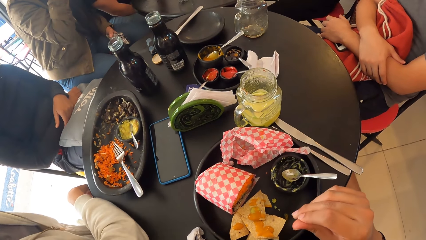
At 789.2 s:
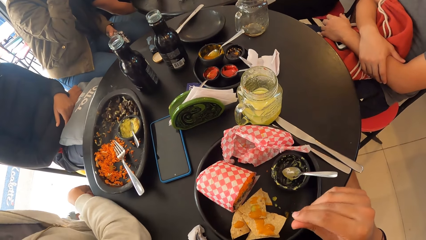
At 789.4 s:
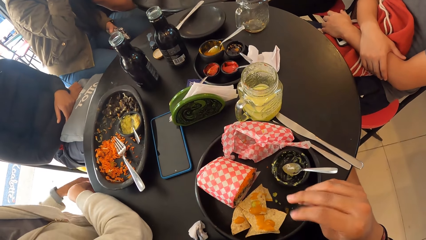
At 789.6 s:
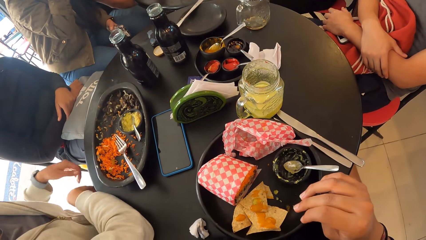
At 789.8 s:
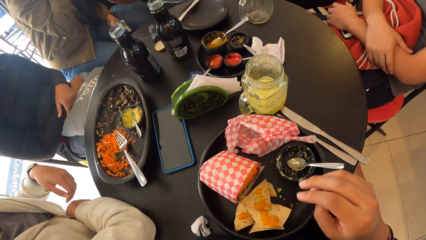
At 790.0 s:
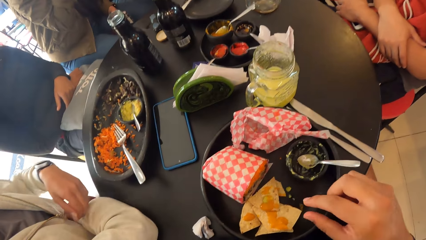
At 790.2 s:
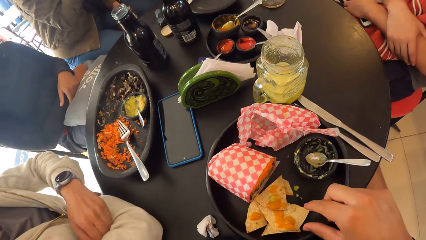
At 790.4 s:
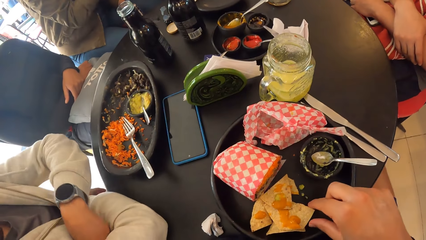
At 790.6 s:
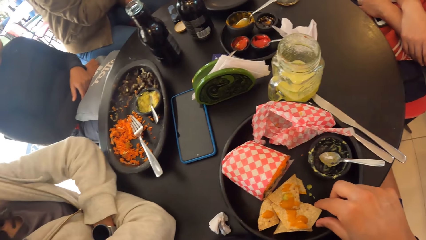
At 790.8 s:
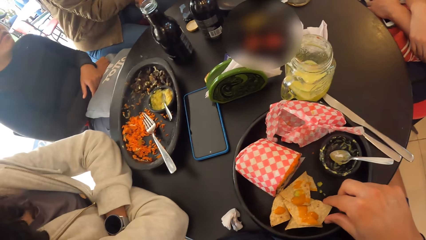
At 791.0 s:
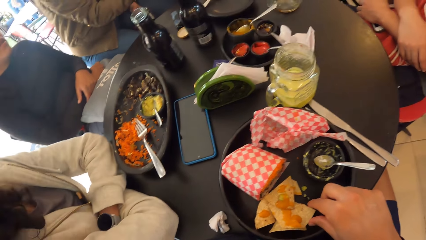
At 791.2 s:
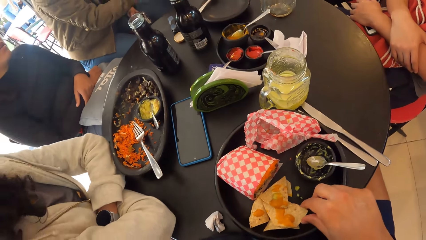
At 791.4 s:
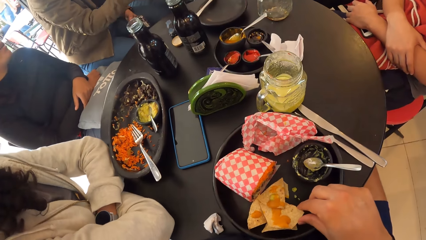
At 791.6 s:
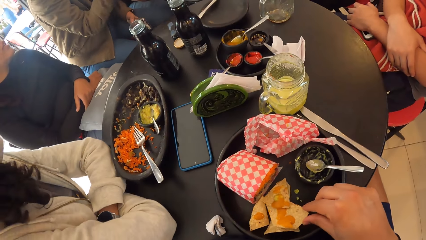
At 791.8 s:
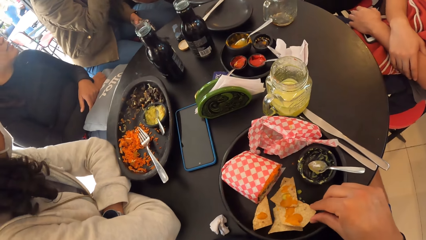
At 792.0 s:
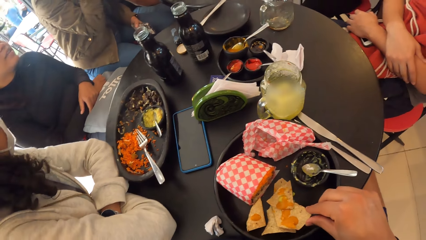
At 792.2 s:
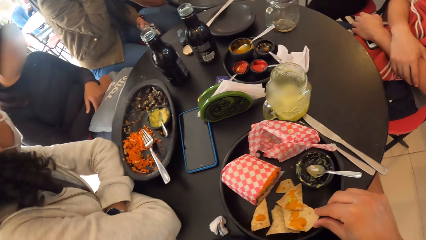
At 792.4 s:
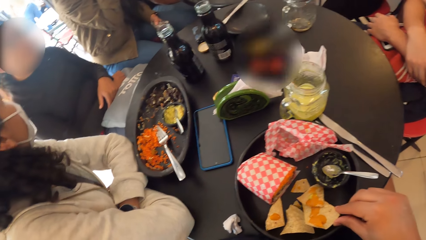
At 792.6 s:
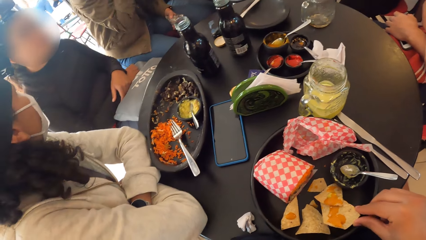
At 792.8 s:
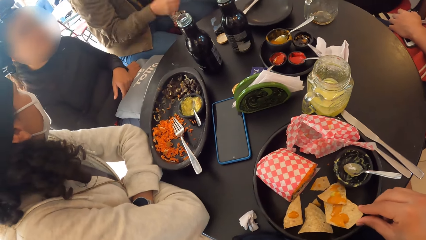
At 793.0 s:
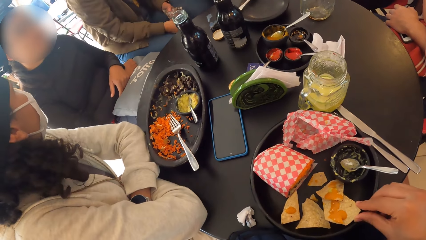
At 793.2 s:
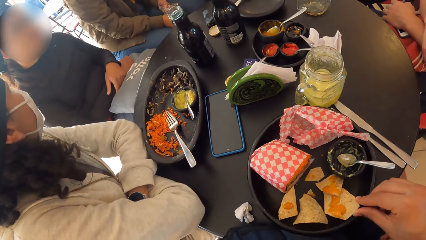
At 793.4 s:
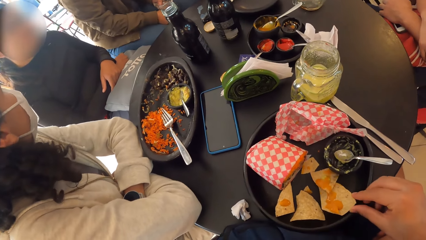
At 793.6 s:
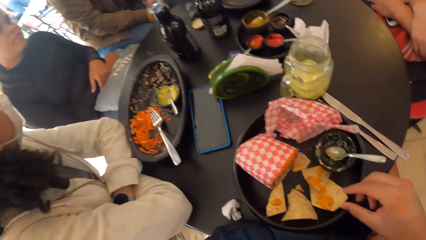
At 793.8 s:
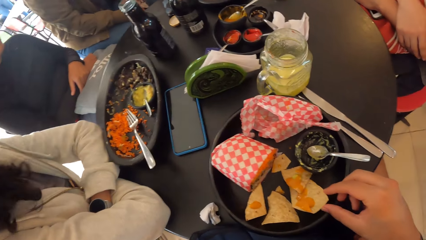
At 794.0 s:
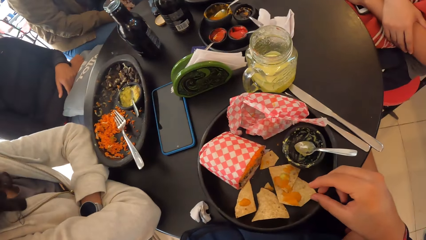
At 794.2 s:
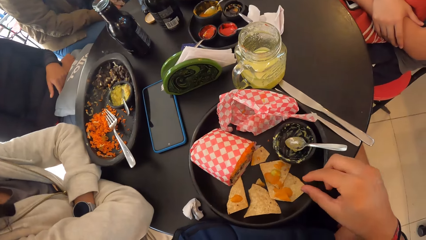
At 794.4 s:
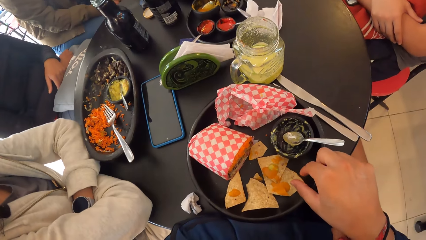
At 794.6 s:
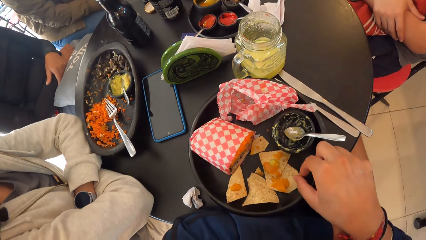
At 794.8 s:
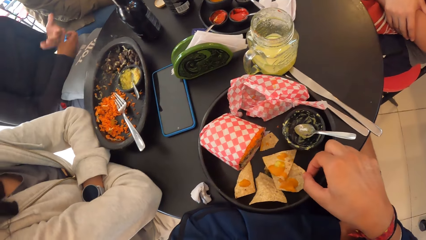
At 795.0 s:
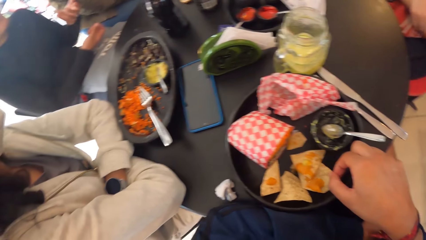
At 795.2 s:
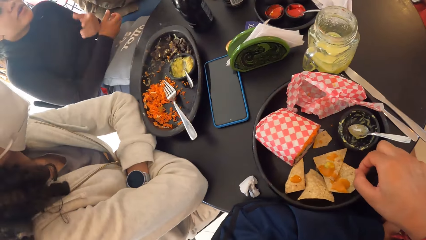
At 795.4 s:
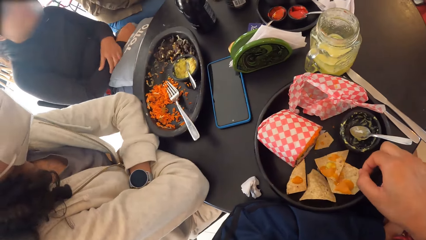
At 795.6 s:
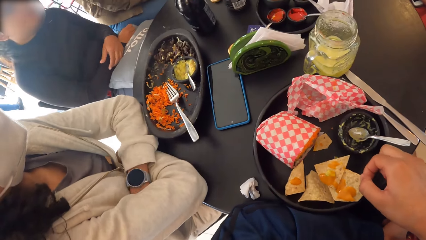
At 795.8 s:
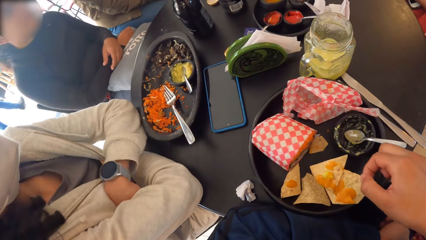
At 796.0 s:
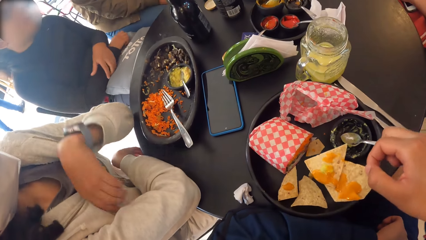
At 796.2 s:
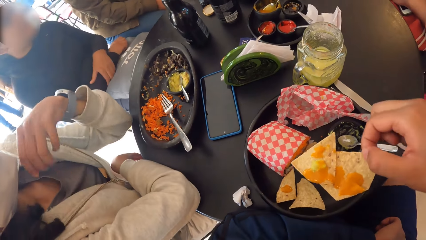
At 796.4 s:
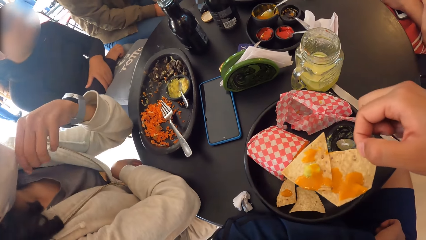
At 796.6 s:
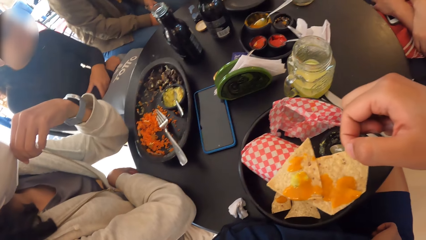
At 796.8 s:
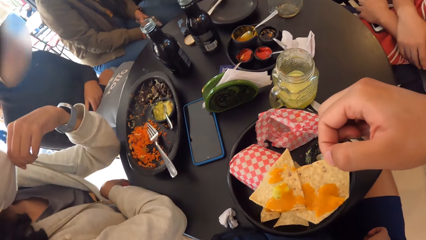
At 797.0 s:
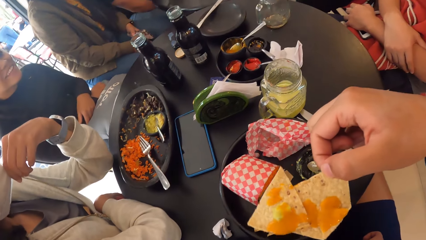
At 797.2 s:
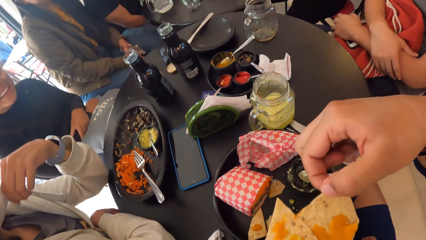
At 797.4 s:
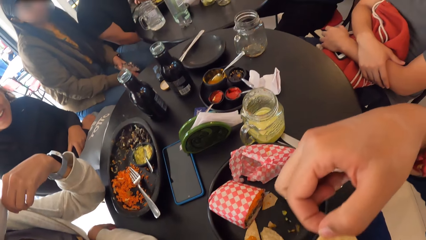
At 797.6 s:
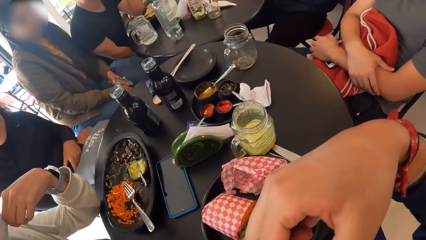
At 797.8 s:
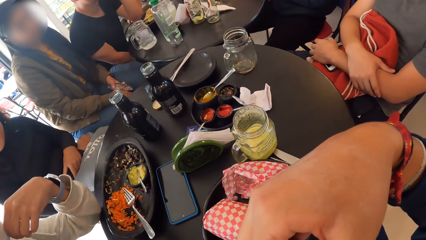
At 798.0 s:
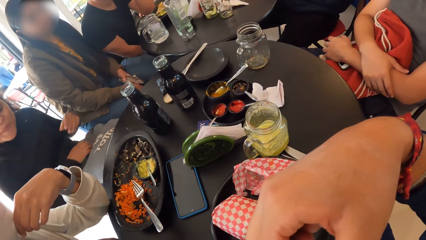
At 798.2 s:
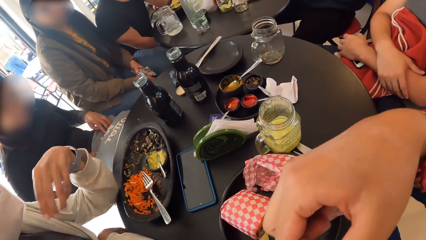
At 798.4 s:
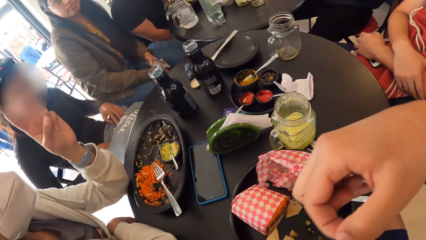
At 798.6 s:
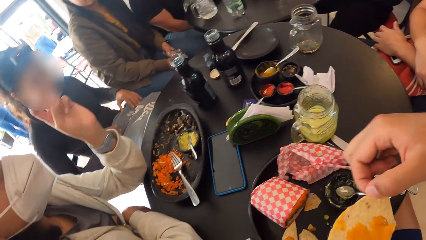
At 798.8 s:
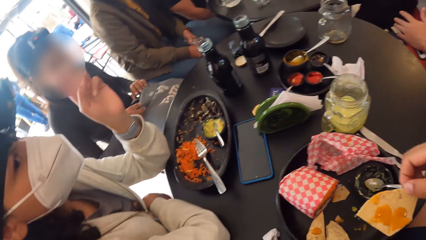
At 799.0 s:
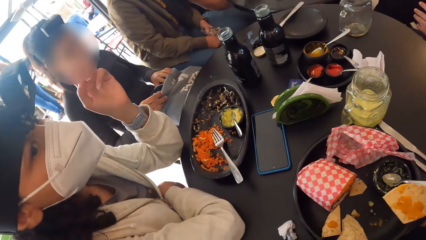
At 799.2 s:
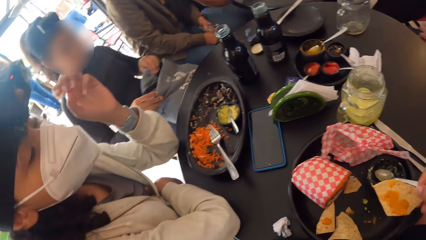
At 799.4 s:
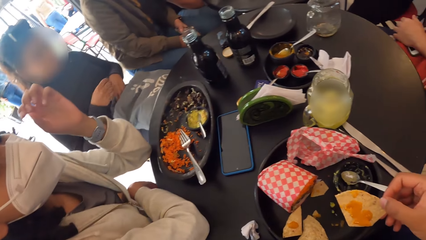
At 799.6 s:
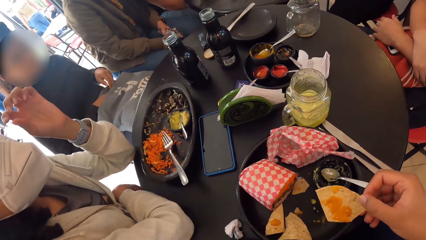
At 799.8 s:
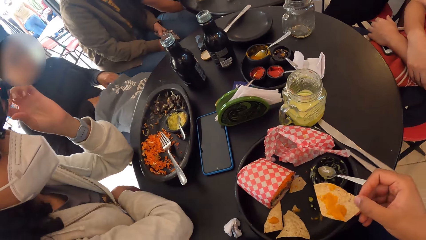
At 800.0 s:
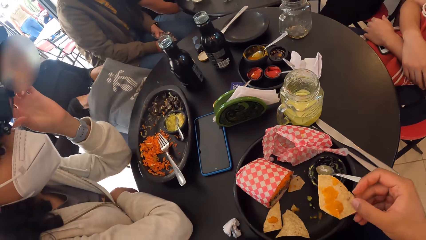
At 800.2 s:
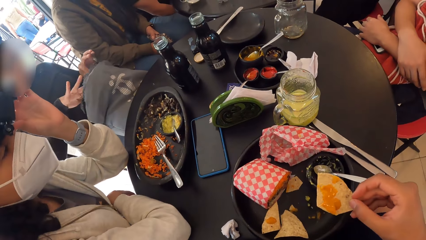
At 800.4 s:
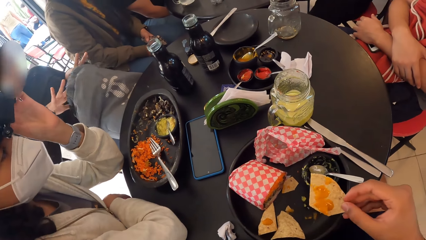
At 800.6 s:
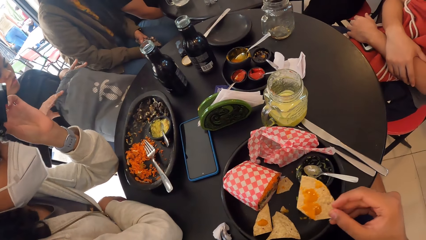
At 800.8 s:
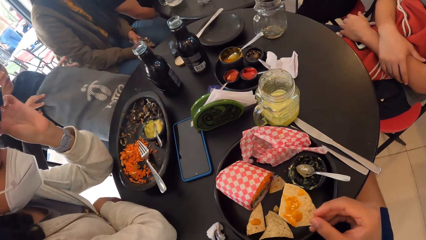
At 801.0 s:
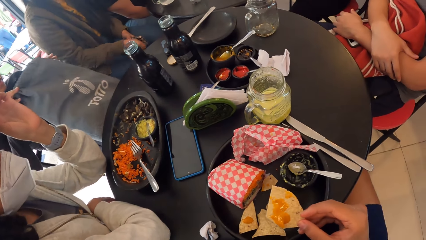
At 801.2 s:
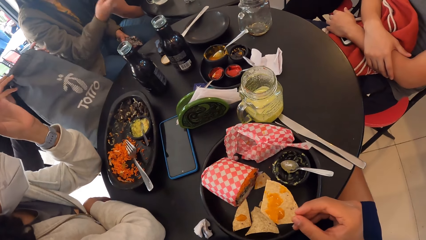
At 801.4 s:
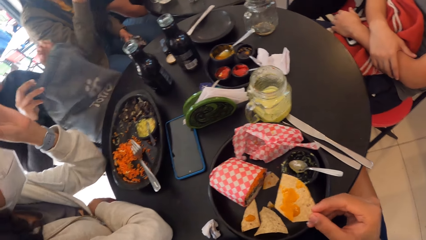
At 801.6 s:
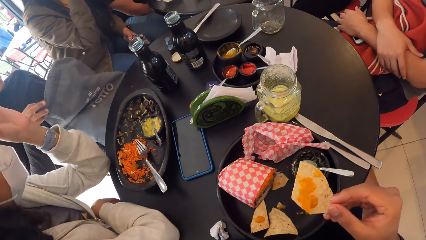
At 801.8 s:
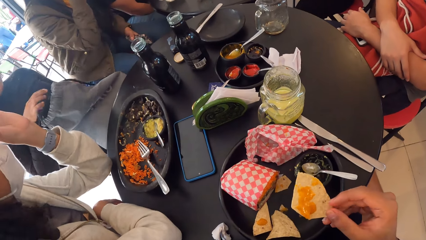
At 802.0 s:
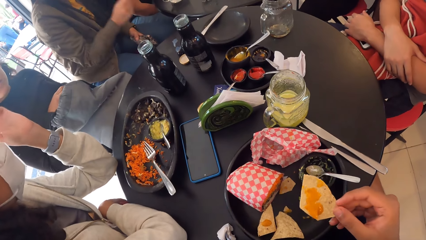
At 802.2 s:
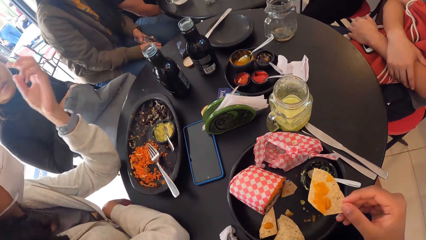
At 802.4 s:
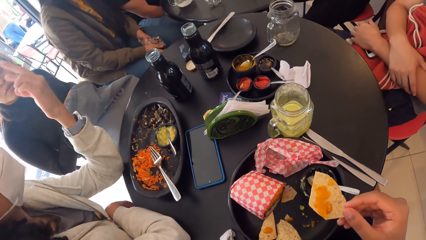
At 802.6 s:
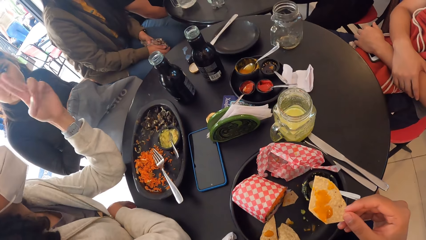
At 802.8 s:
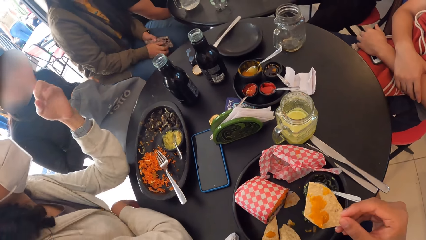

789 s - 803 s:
The camera wearer picks a chip from the plate with his right hand. He puts the chip in his mouth with his right hand.

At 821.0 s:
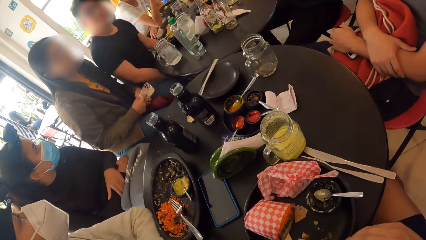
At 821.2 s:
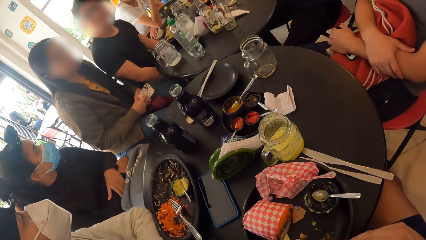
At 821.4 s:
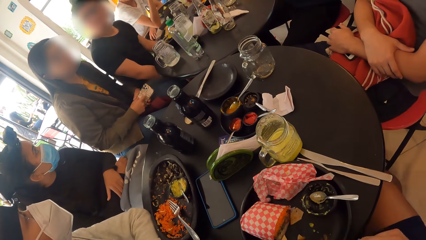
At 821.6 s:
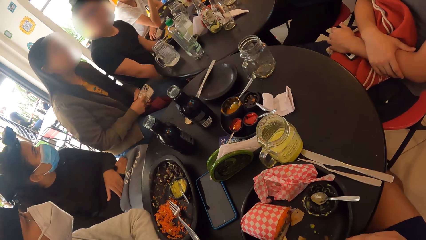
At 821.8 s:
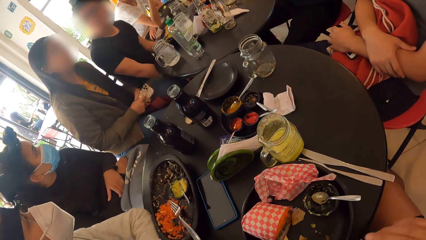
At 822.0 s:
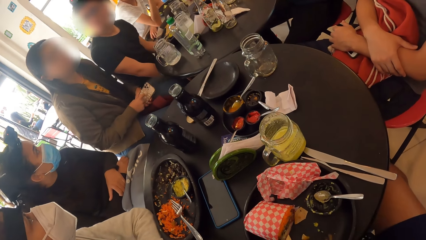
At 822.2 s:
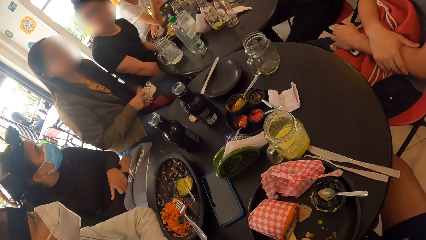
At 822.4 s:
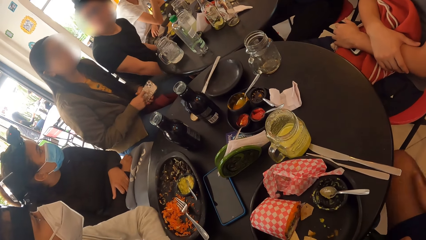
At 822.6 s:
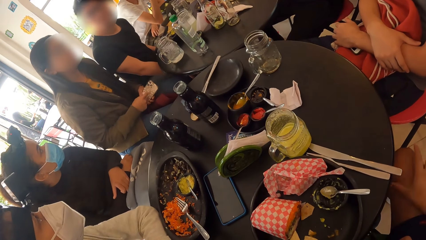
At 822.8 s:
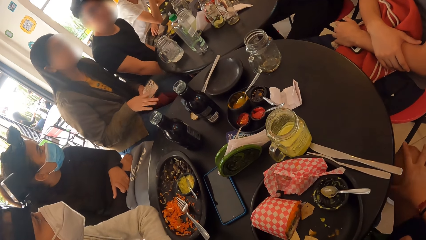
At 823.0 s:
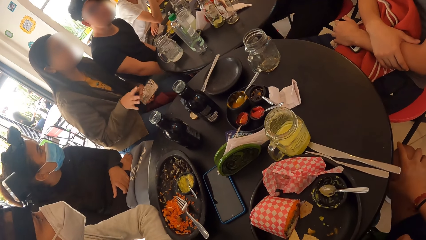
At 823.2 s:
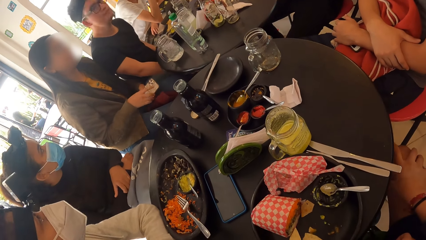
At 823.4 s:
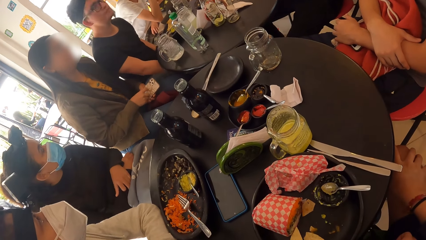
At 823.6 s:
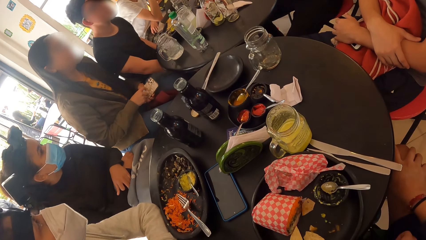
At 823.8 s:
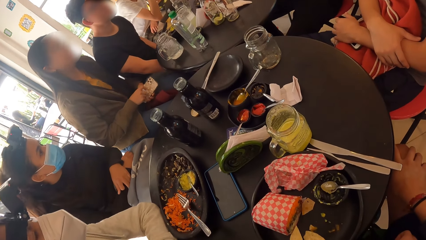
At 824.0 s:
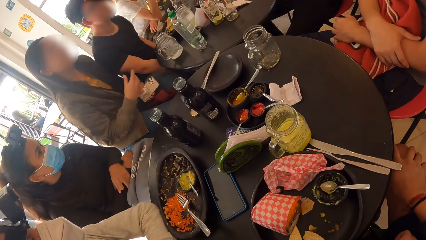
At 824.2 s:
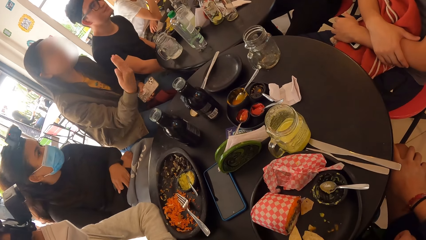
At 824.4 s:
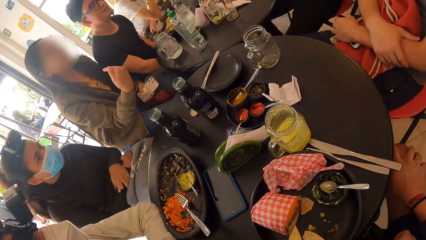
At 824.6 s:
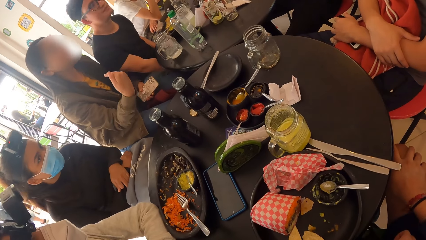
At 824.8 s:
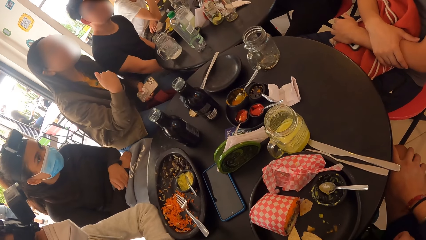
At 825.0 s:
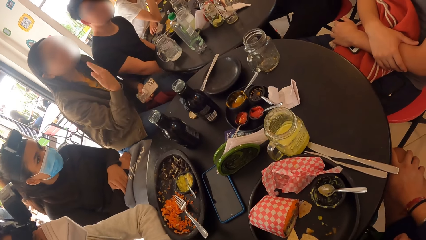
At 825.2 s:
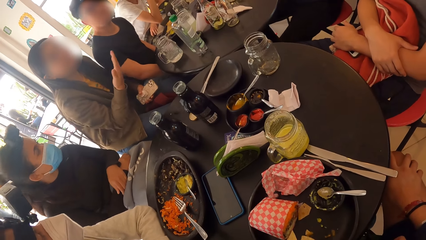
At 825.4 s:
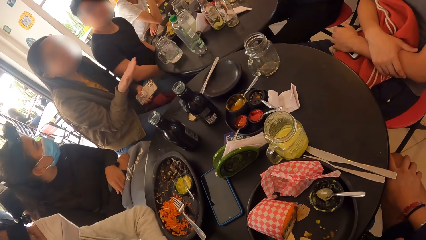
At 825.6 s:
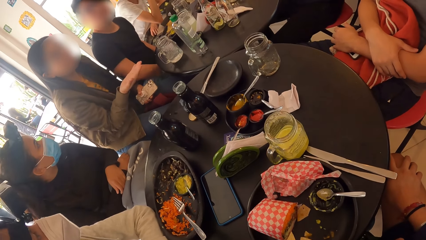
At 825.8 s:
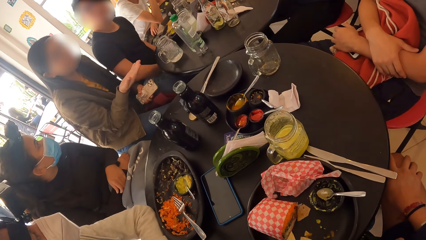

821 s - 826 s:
The camera wearer places his right hand on his right thigh.
